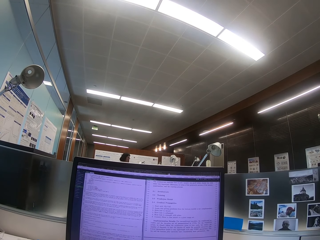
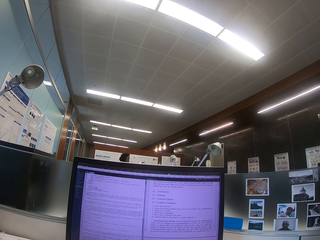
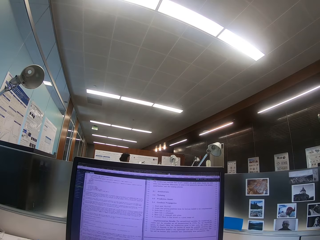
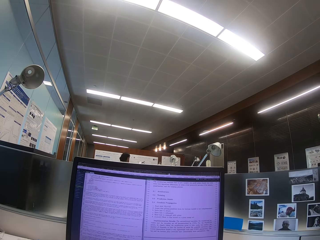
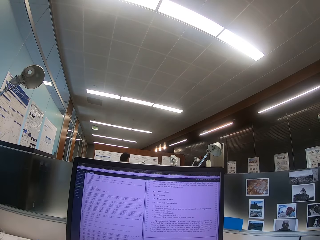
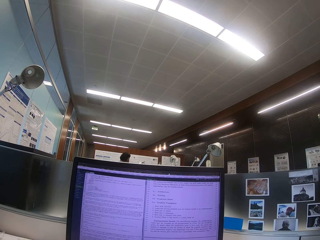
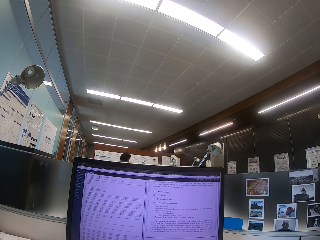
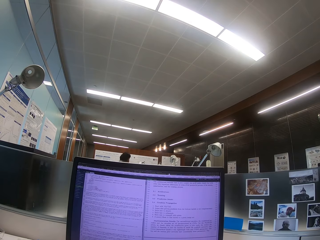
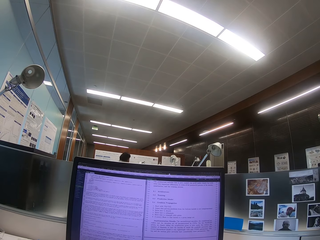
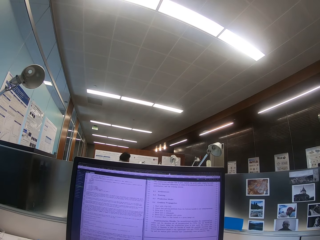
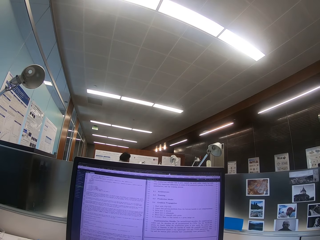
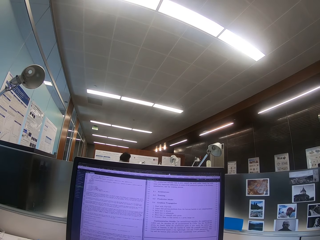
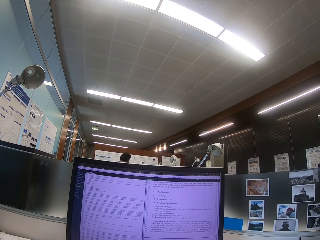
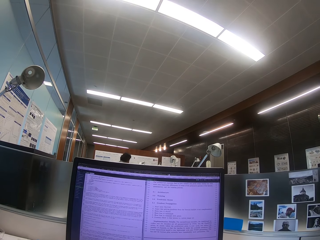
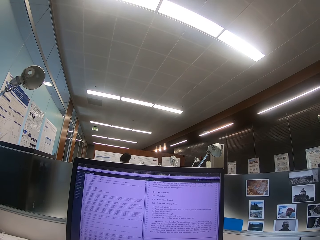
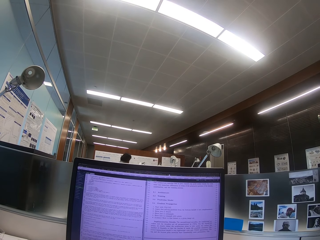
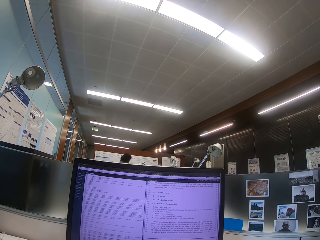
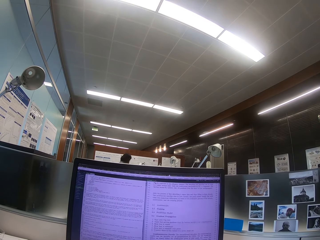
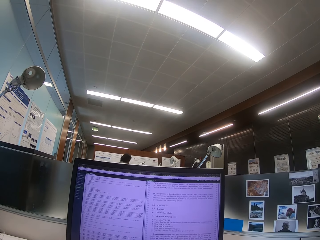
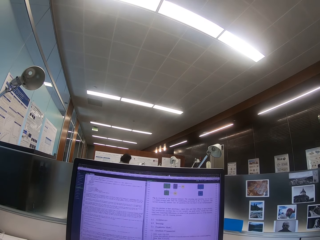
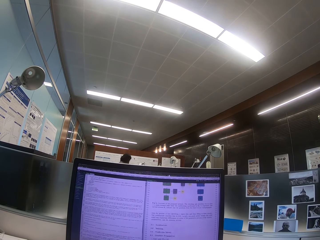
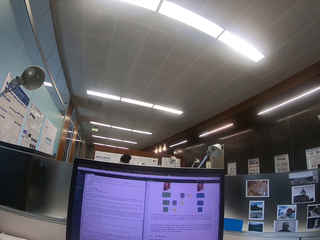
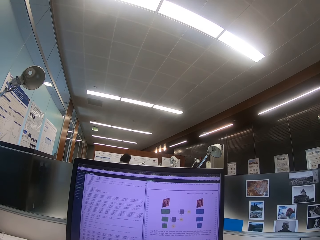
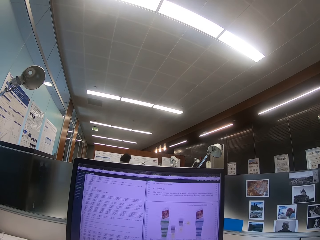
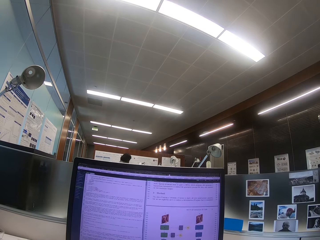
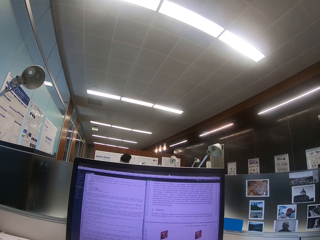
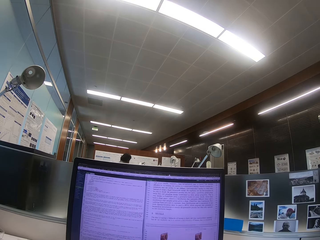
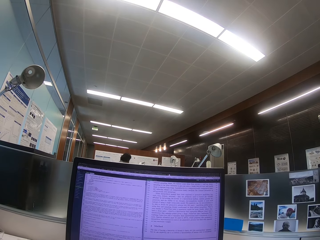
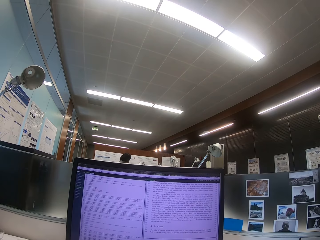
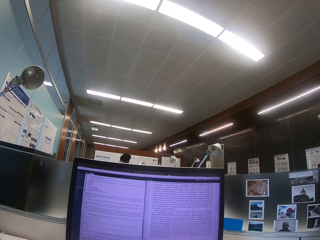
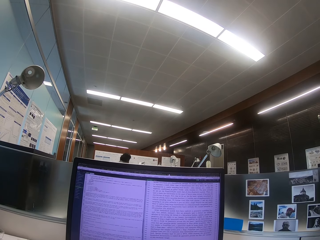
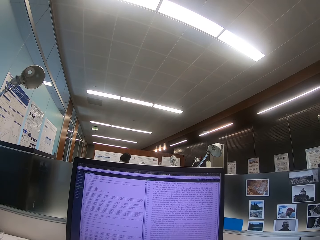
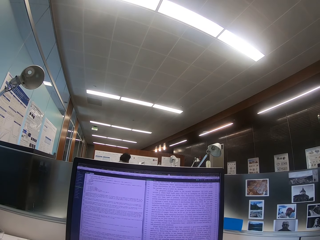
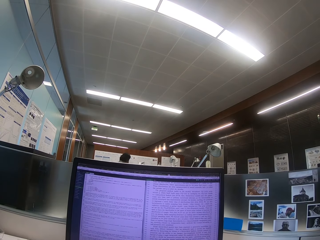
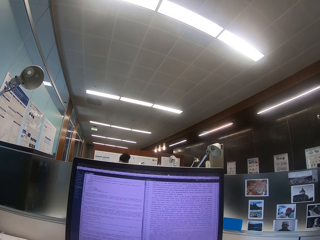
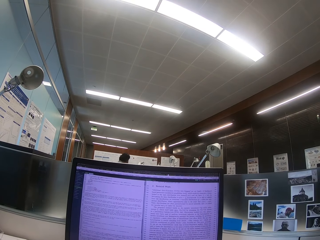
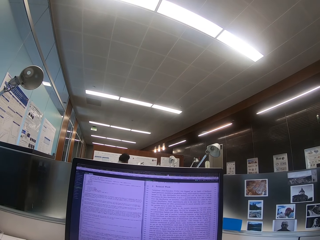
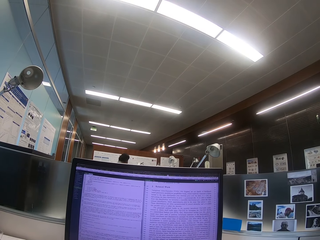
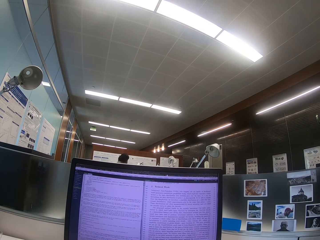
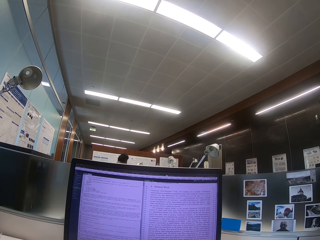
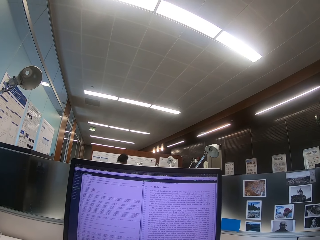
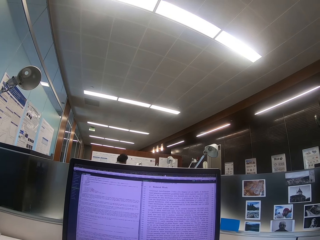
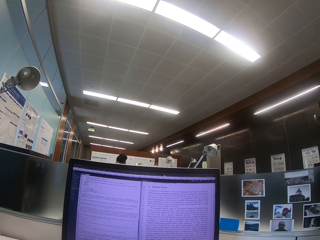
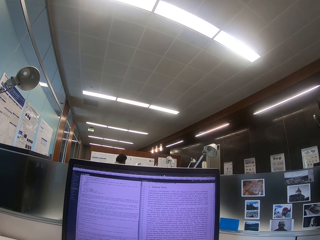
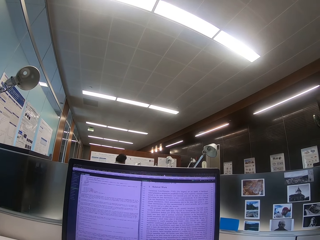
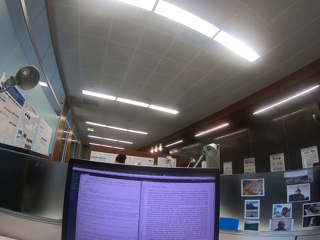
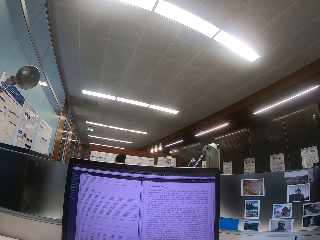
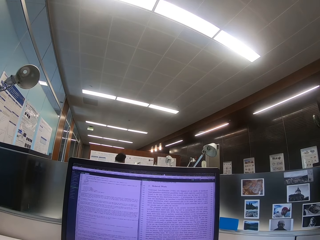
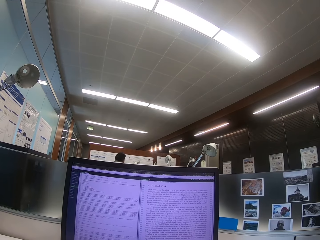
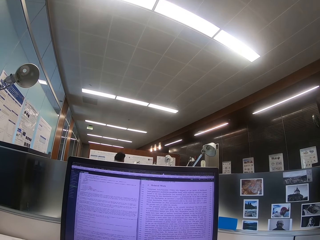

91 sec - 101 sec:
The camera wearer operates the computer.

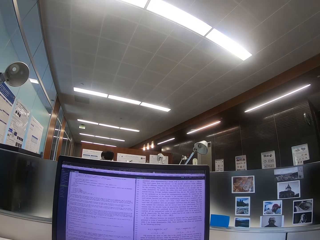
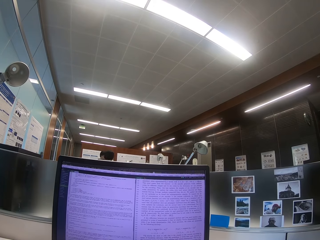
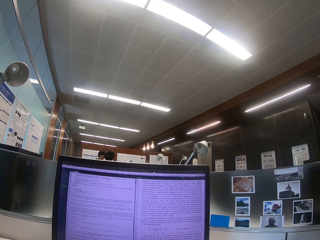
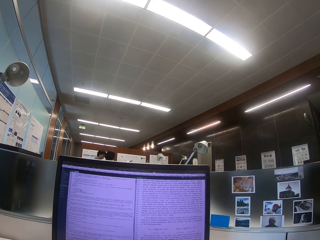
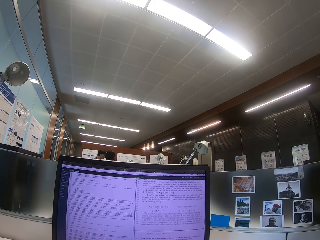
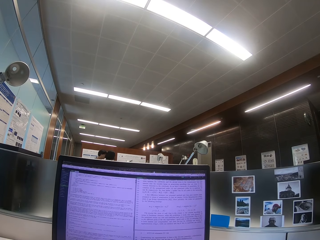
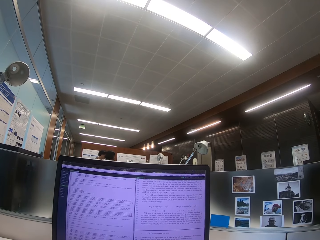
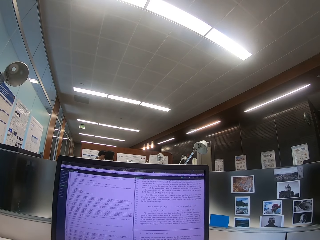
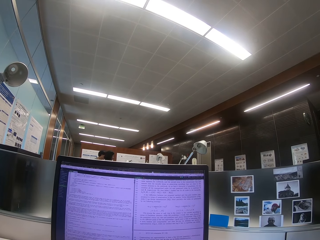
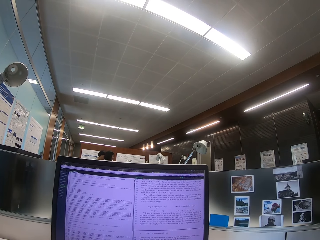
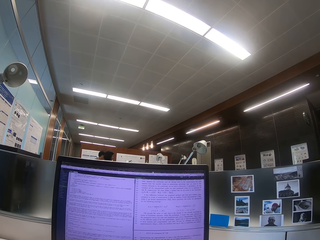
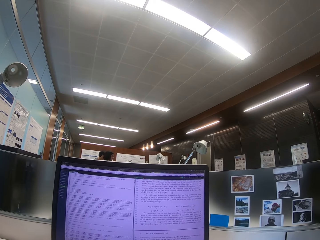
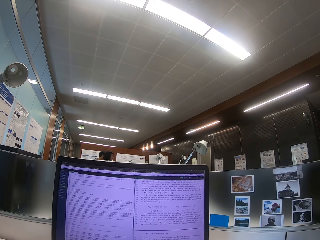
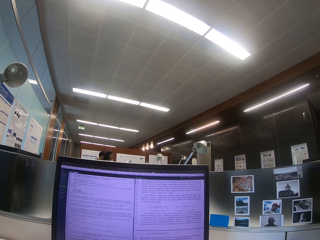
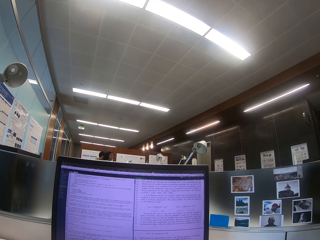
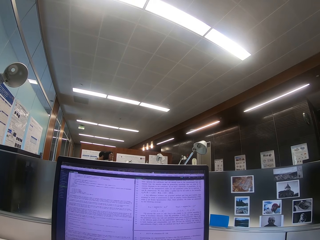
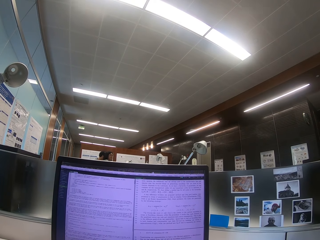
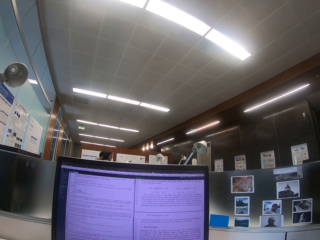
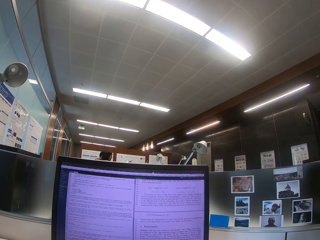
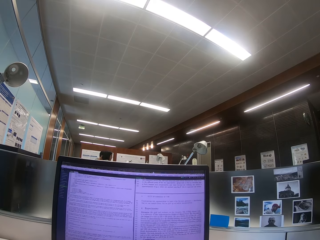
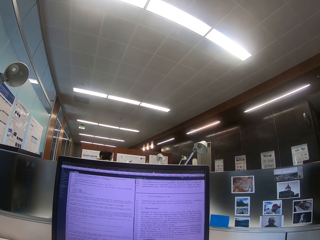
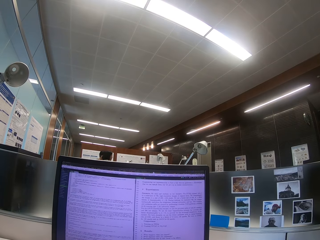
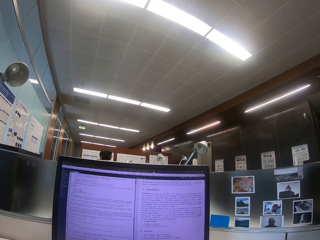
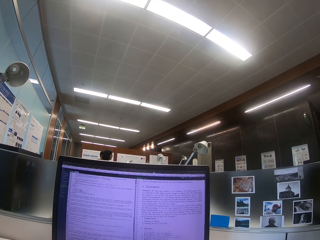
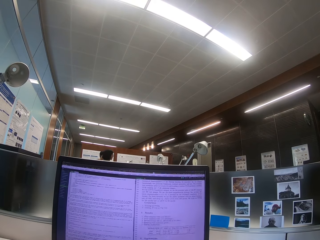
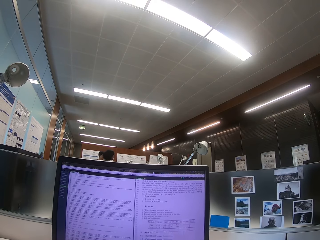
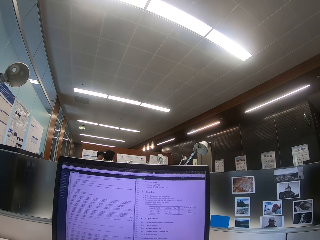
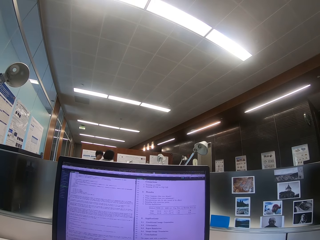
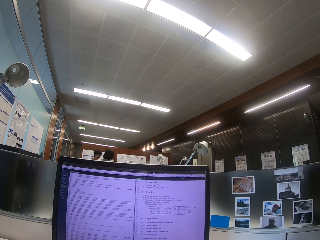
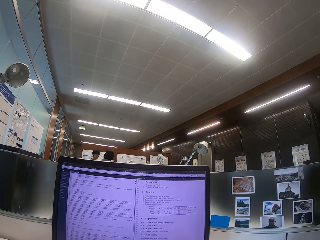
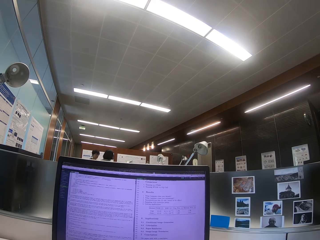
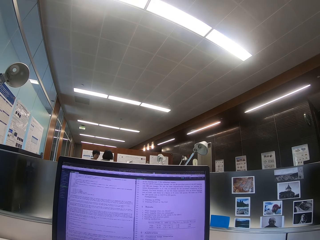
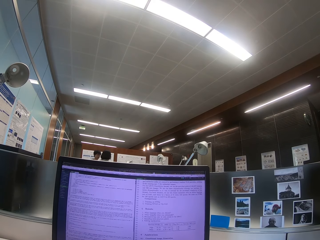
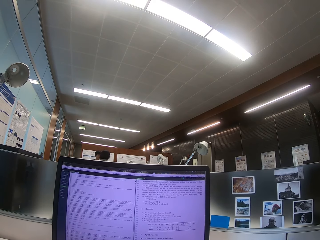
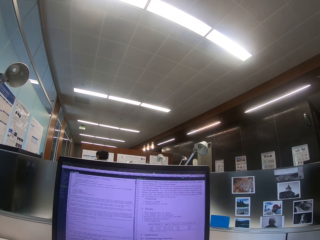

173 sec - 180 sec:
The camera wearer looks at the computer.

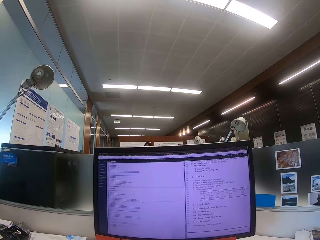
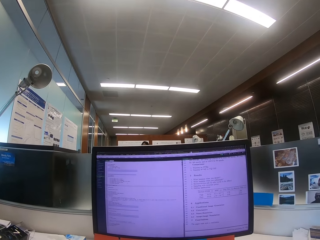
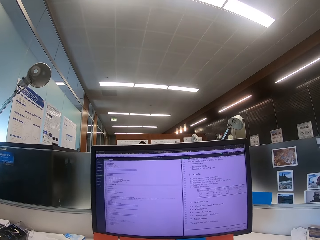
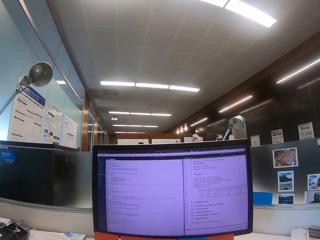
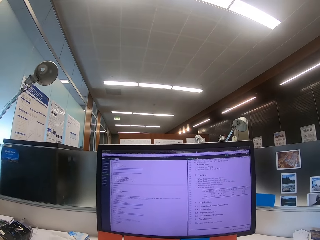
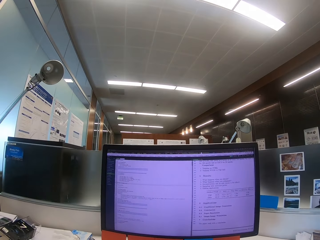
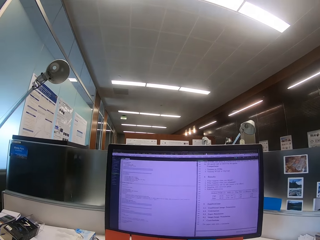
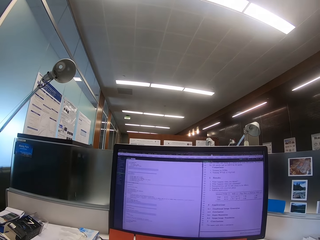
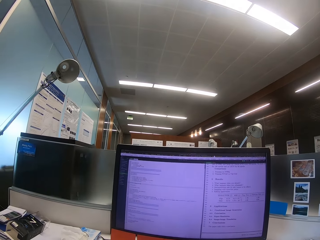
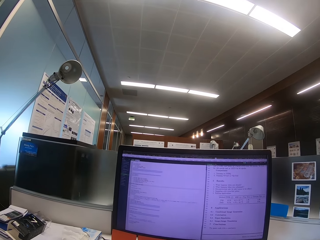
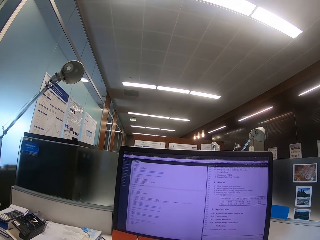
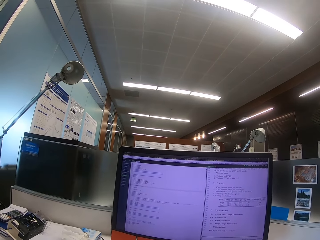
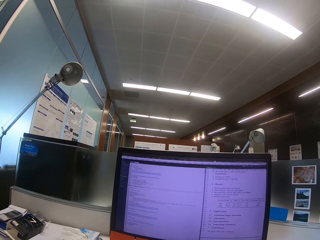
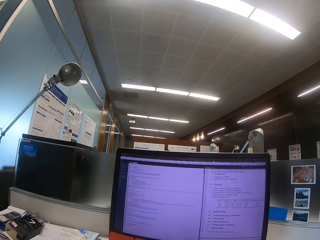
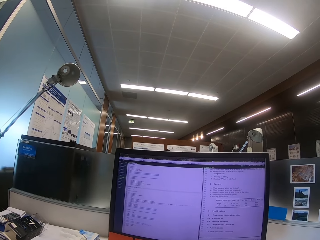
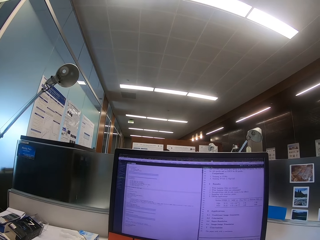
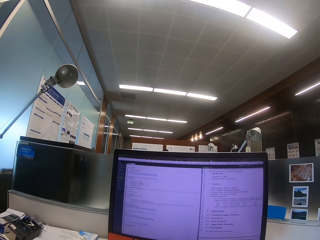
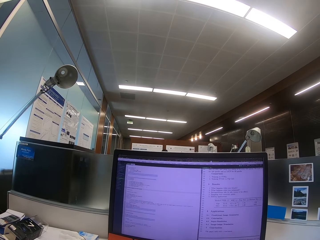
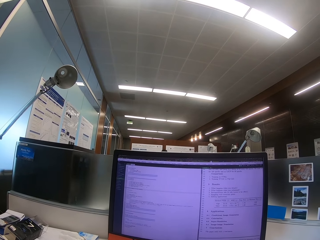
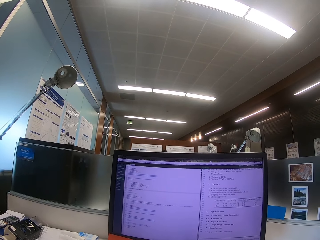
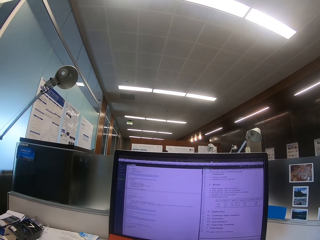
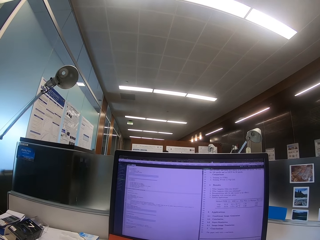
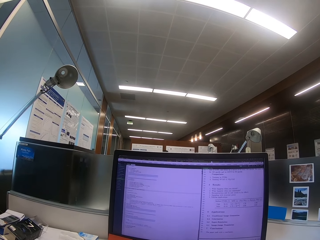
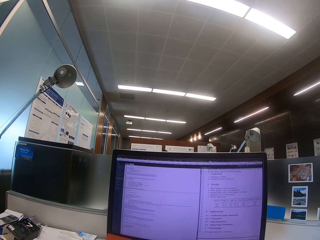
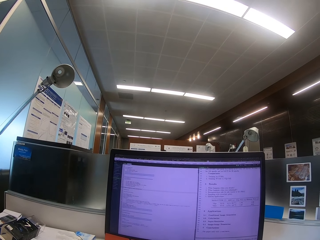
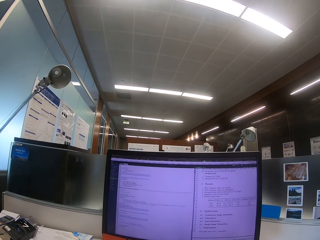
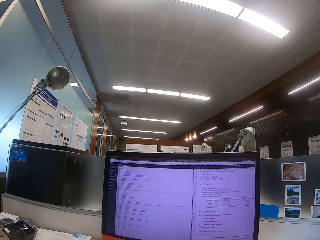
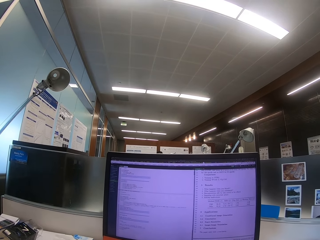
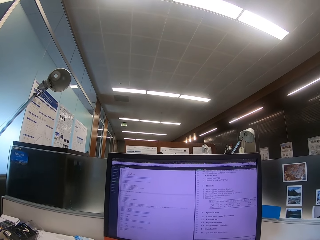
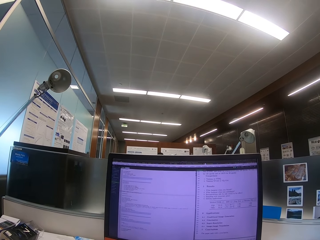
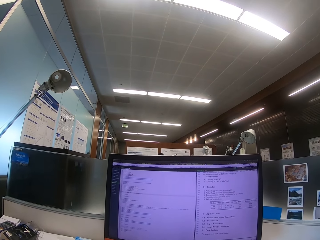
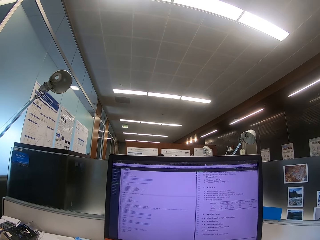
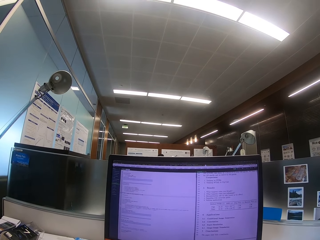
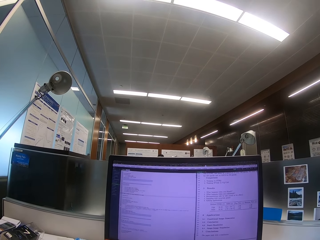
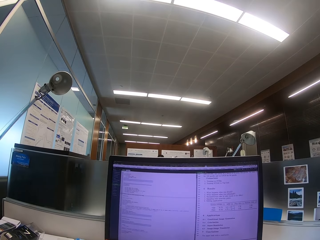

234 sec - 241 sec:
The camera wearer looks at the computer.
